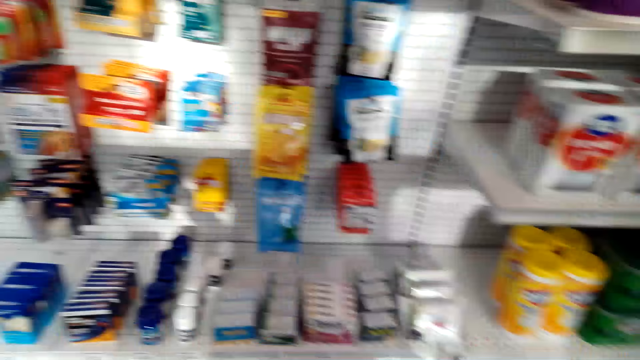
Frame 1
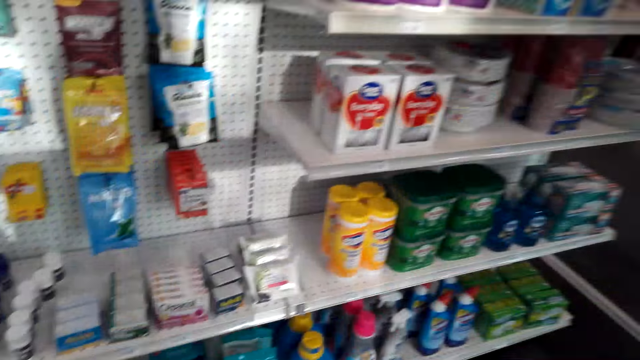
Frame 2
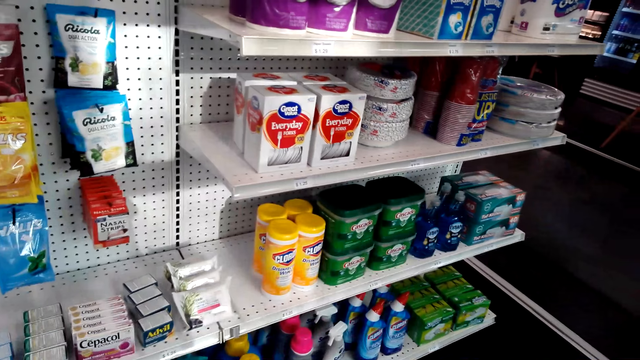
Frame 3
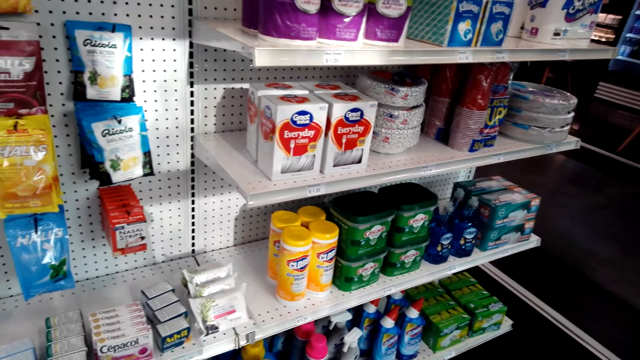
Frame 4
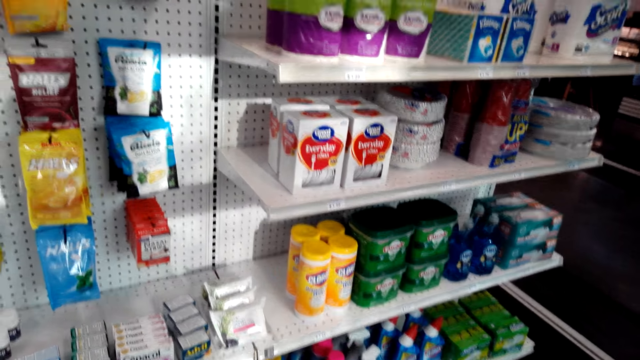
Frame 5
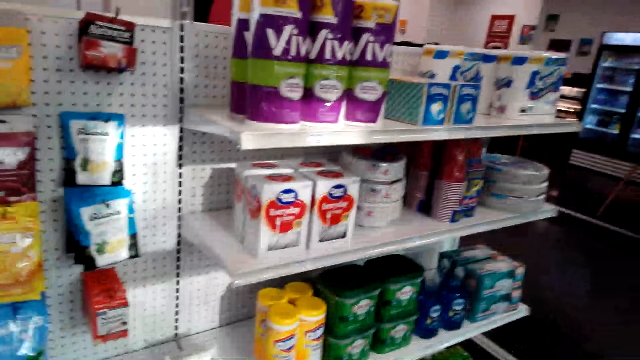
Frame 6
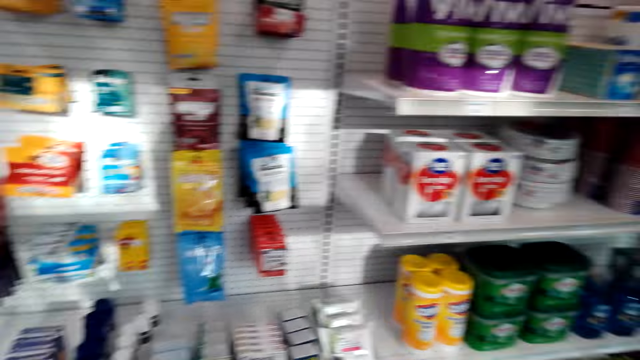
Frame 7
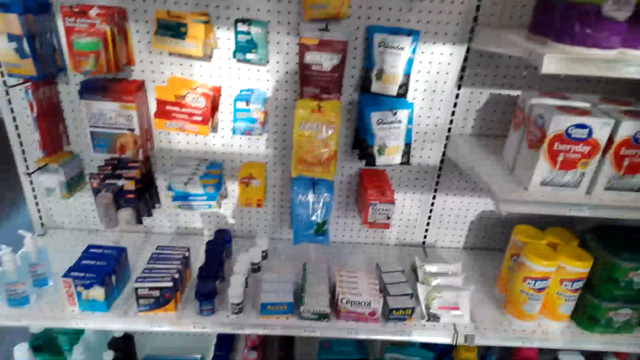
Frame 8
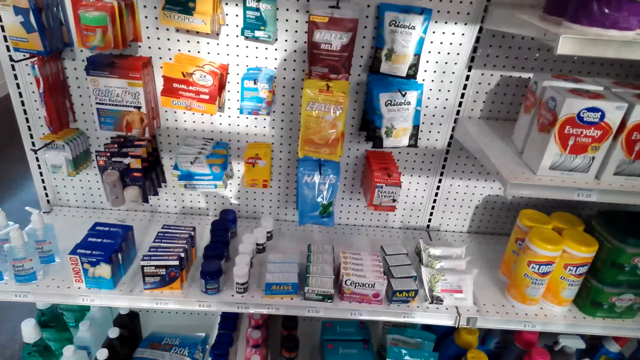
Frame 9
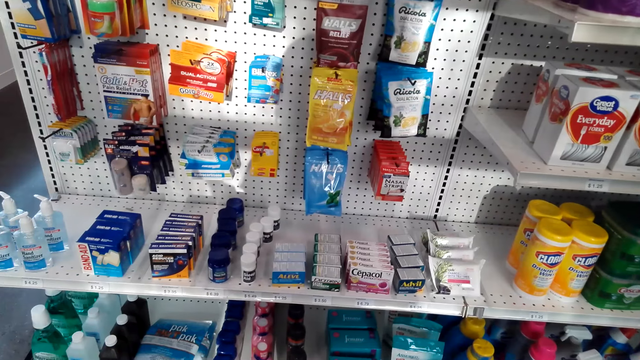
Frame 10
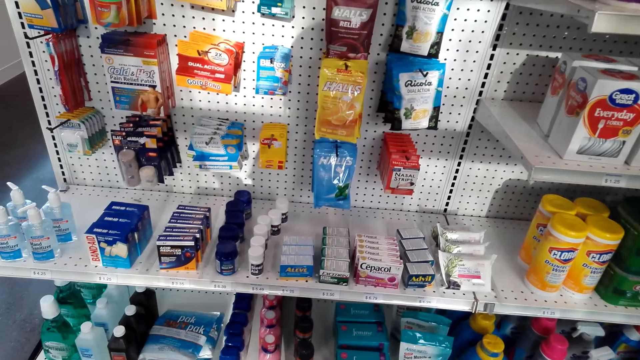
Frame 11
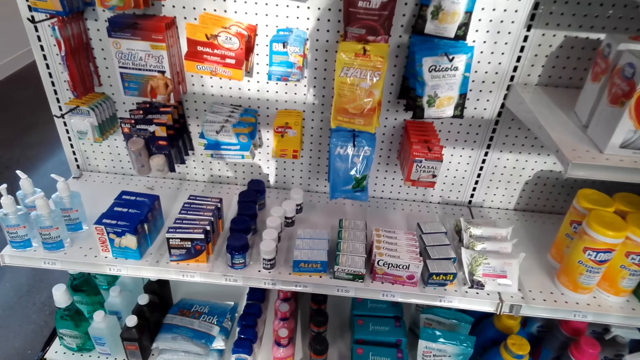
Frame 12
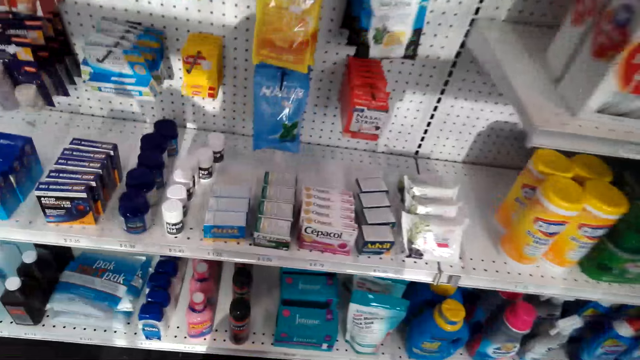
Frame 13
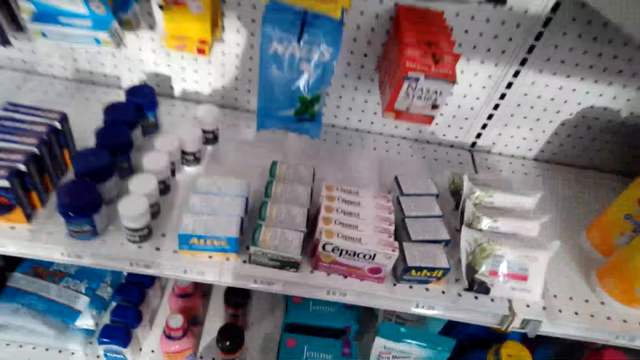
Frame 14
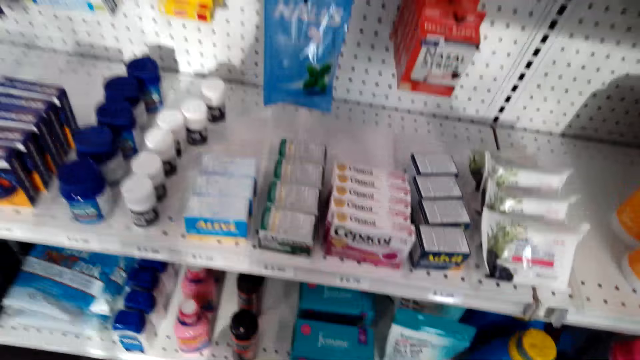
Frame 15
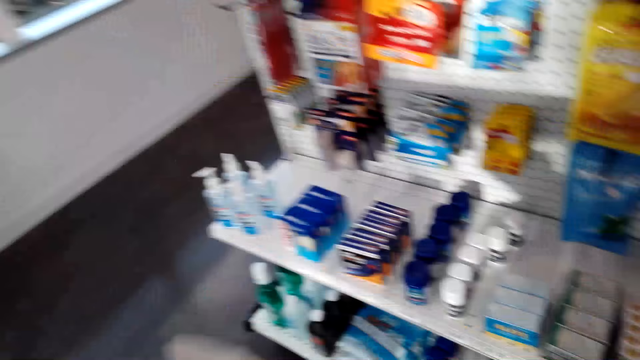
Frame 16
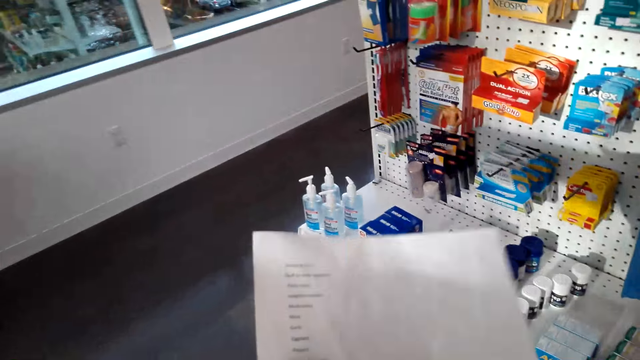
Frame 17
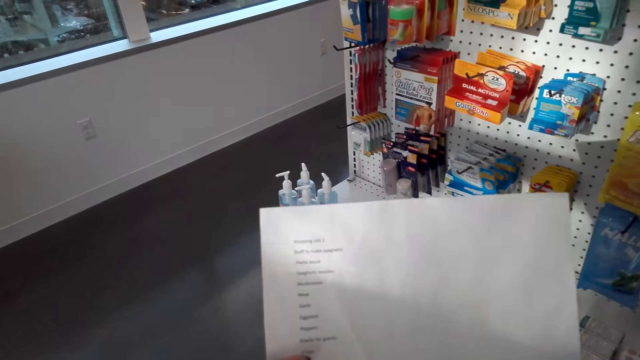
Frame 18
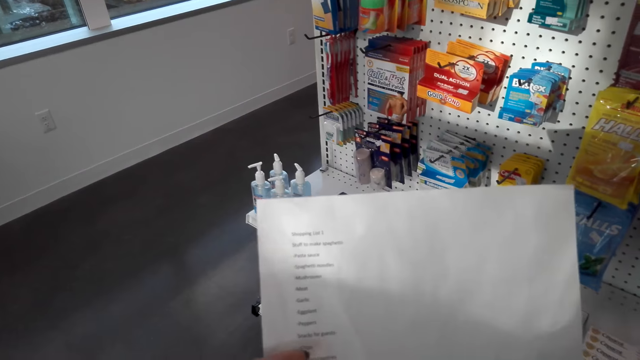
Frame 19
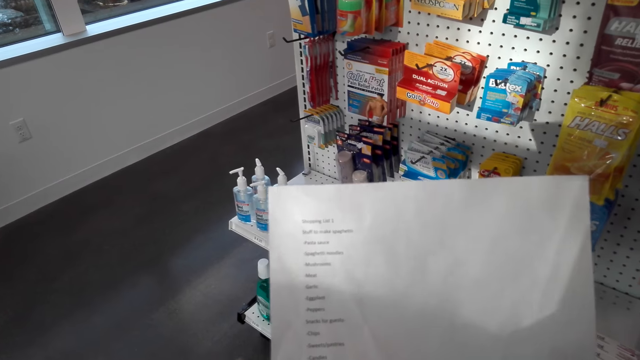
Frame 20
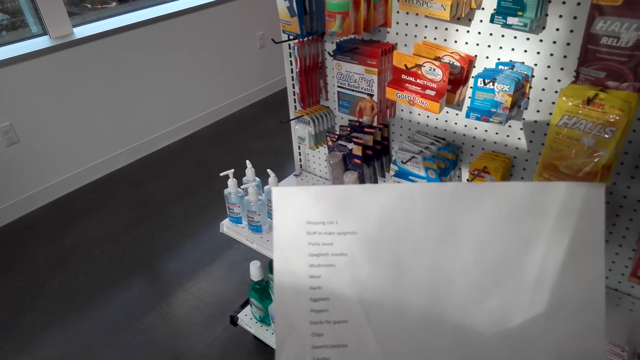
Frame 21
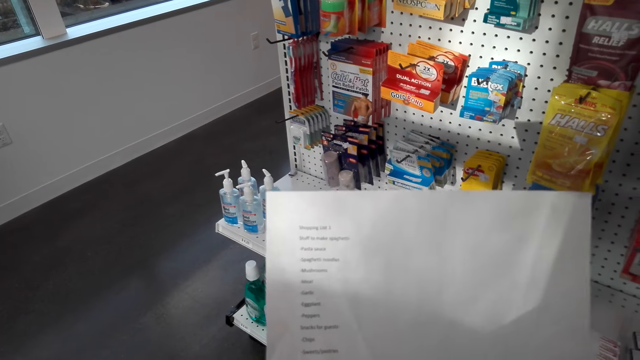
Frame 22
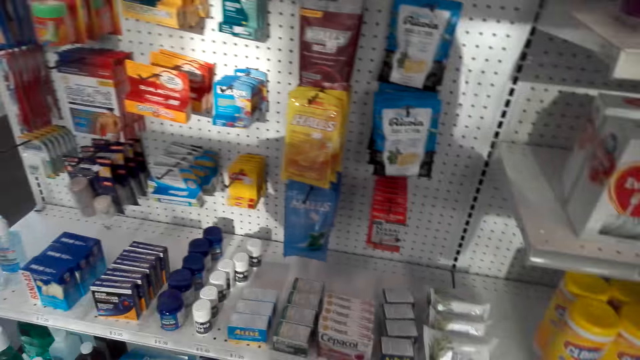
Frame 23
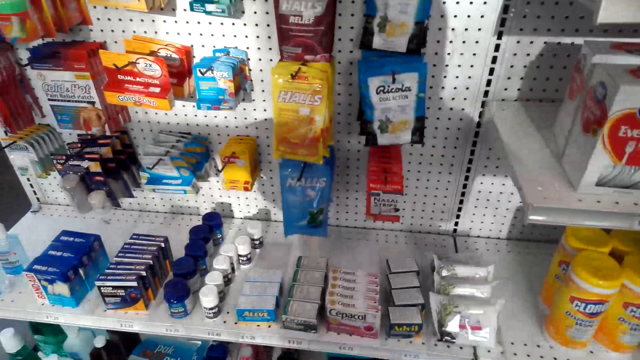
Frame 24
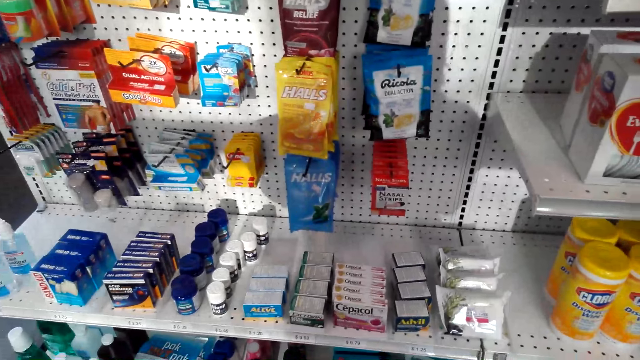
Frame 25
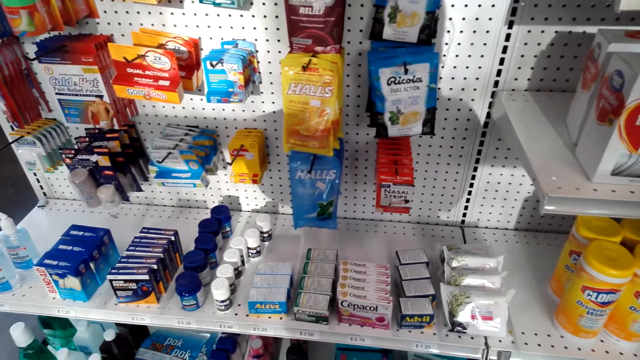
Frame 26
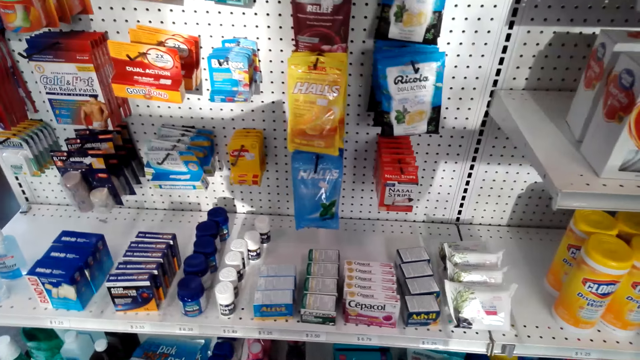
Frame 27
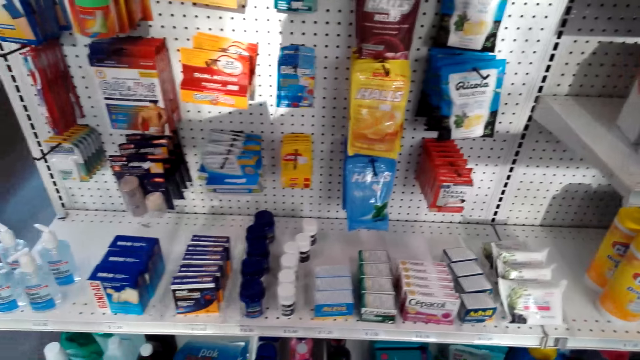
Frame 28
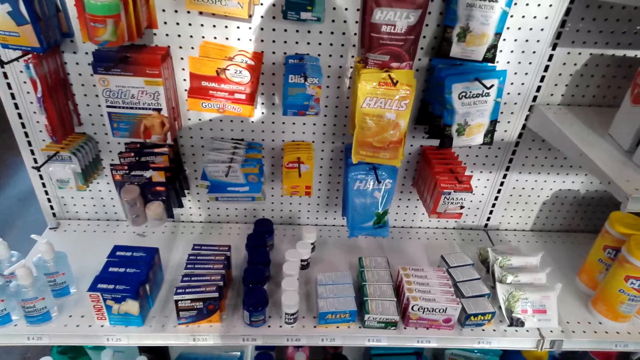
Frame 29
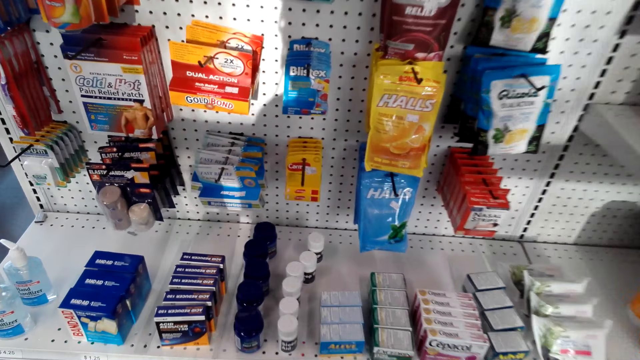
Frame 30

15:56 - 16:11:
The camera wearer stares at the shelf. They stare at the shopping list. They hold a list. They stare at the shelf.

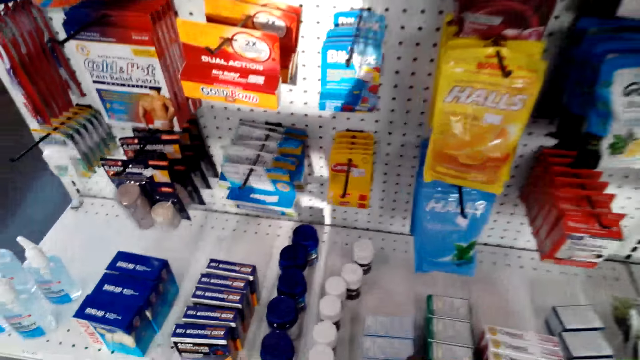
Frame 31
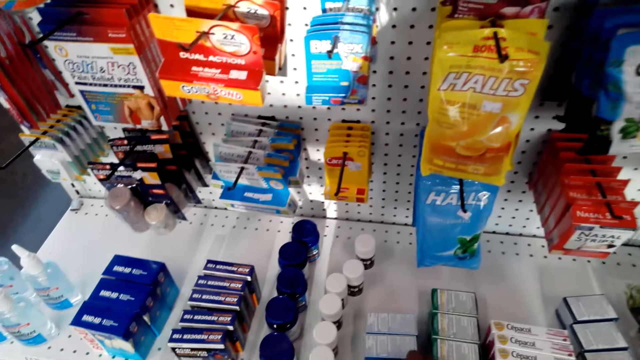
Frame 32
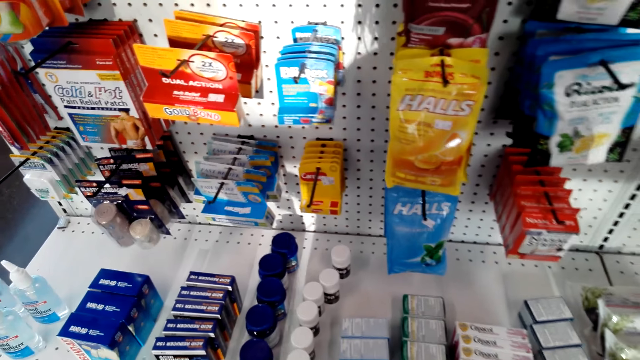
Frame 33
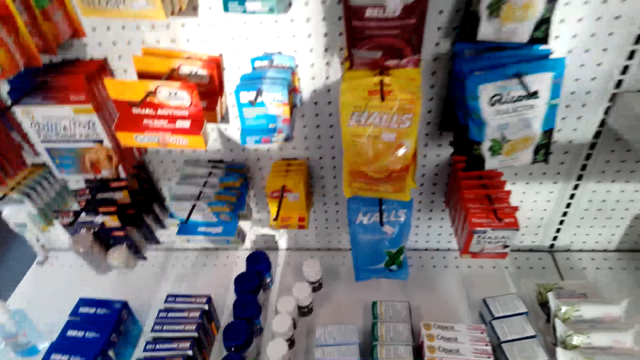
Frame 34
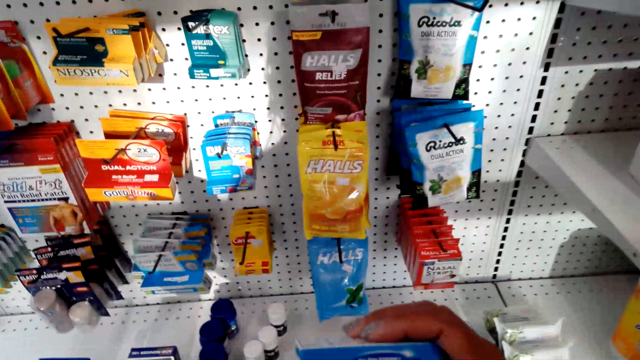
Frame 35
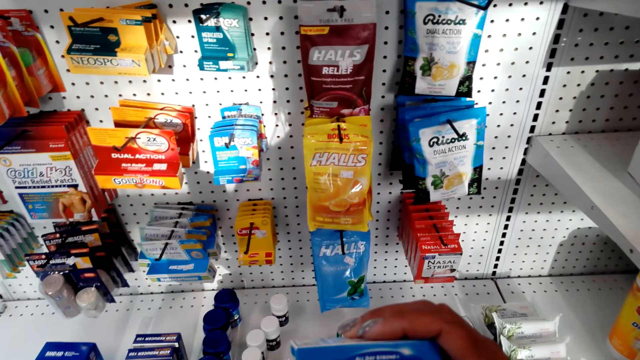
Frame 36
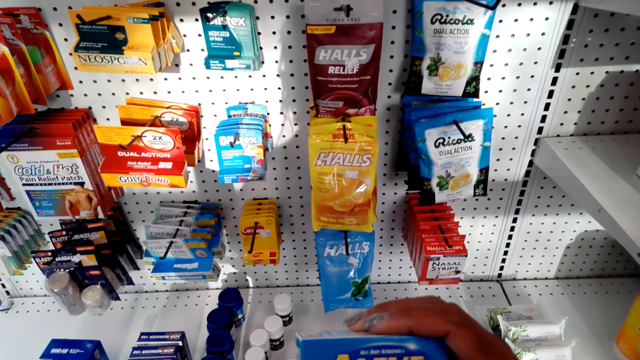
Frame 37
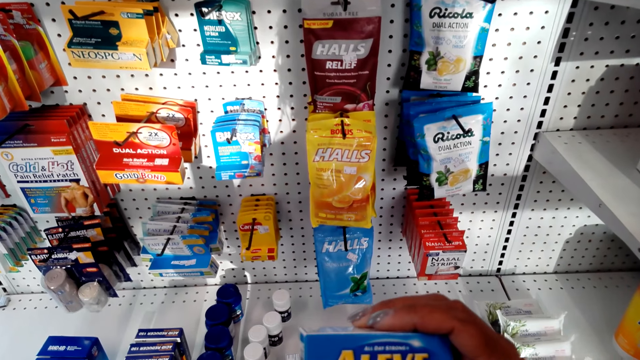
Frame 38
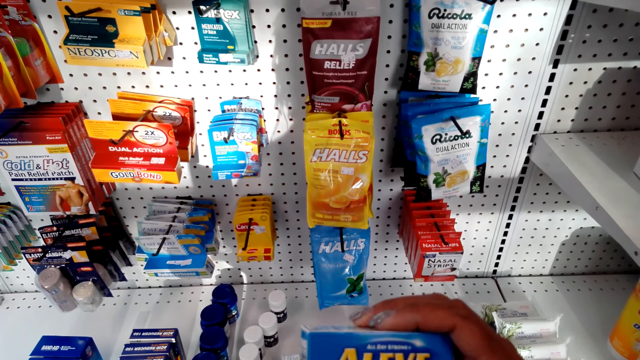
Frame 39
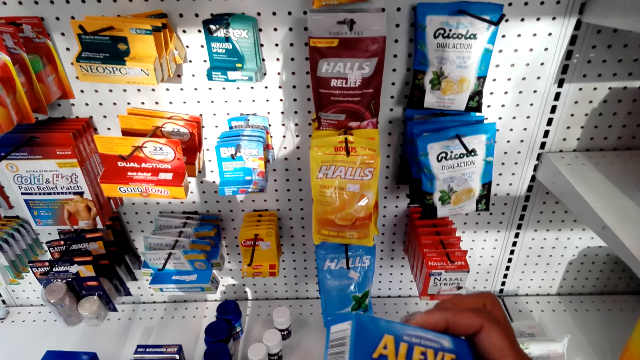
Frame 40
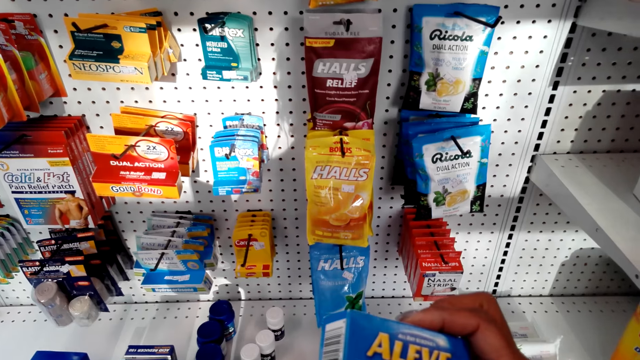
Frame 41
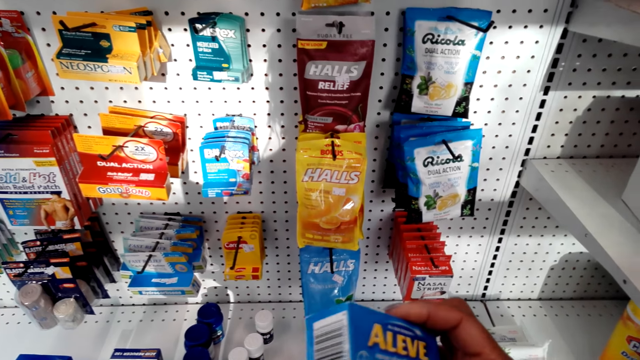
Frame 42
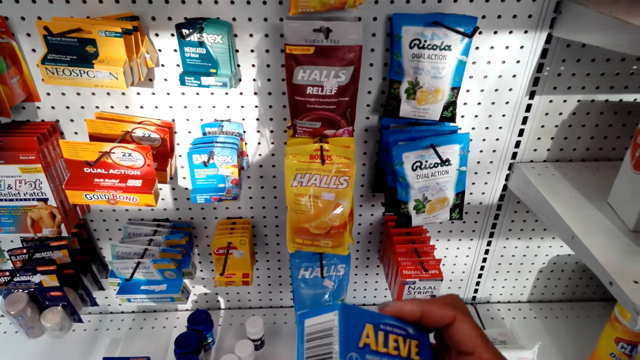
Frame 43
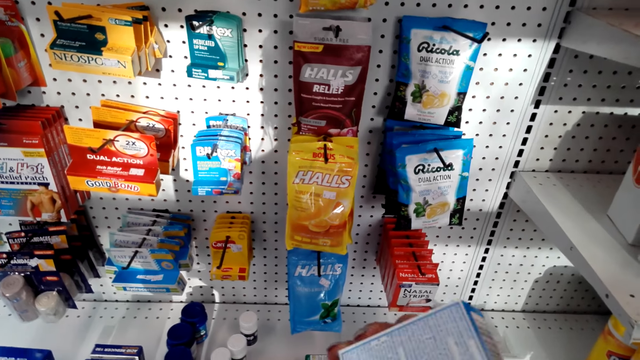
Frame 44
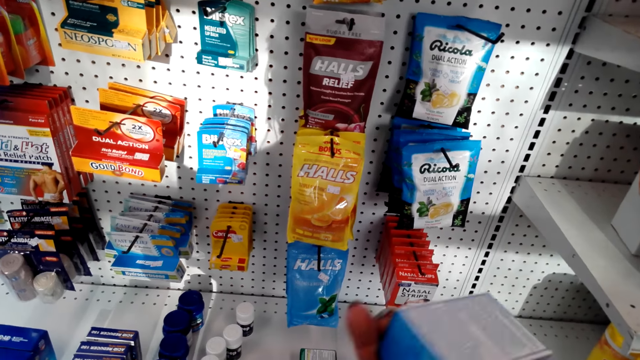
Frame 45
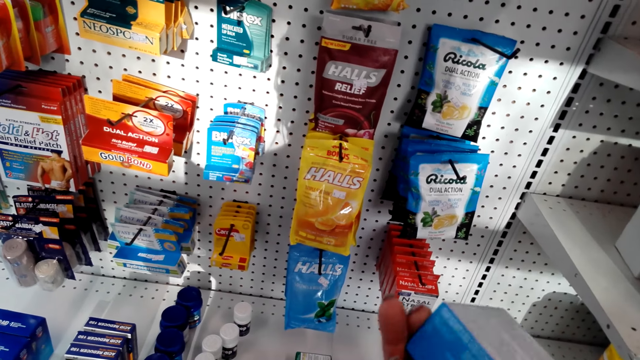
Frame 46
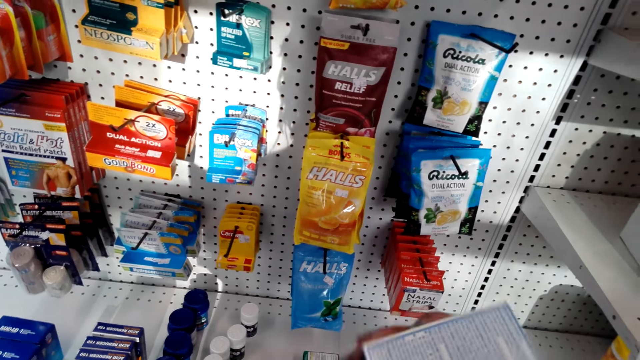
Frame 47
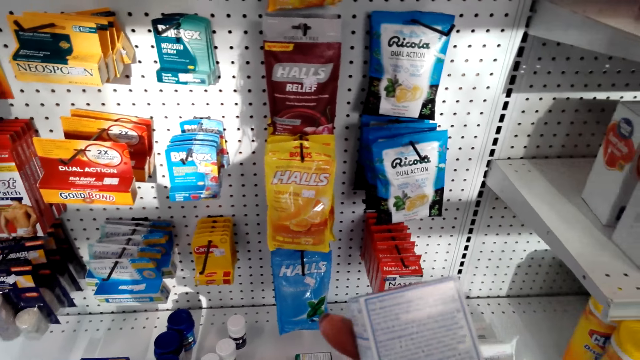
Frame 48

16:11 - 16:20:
The camera wearer holds a box of Aleve. They pick up something. They turn something. They stare at something.
